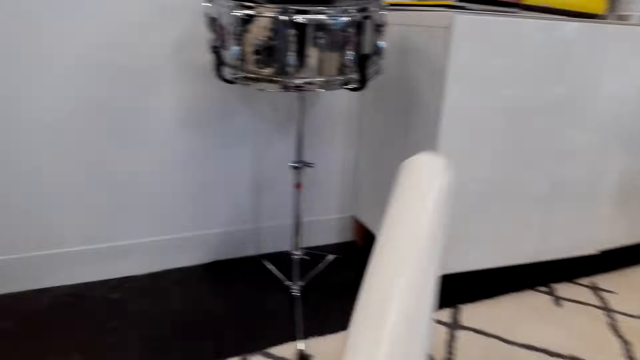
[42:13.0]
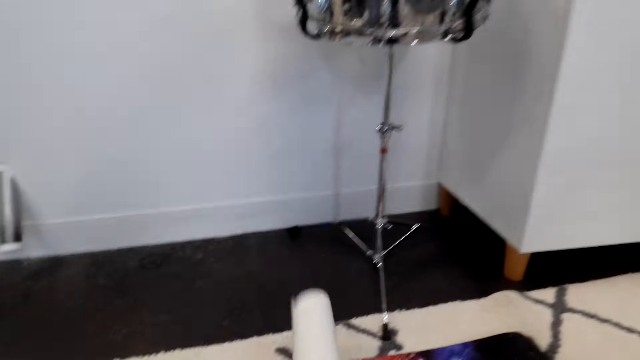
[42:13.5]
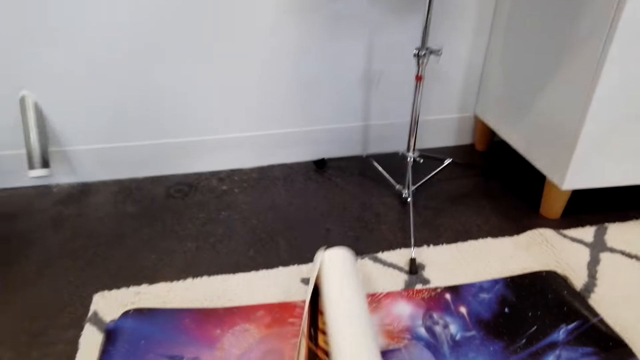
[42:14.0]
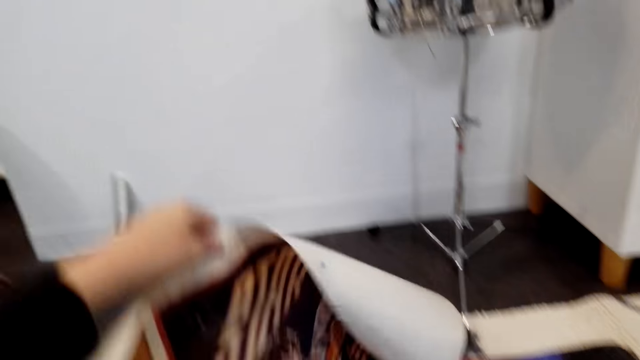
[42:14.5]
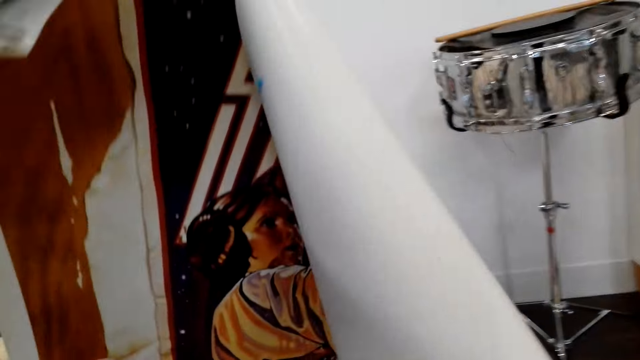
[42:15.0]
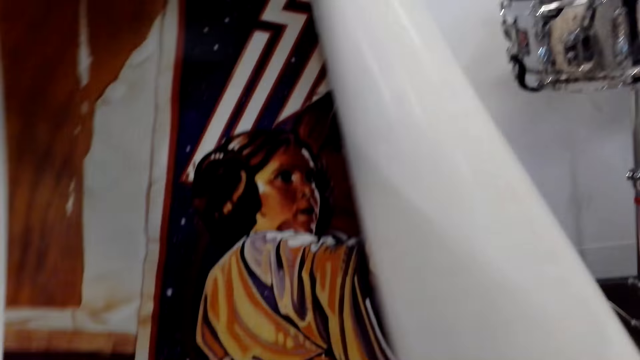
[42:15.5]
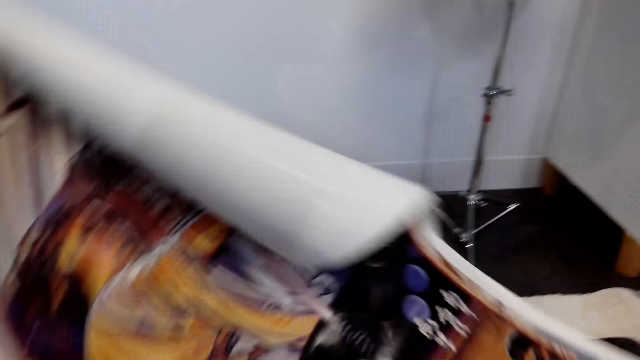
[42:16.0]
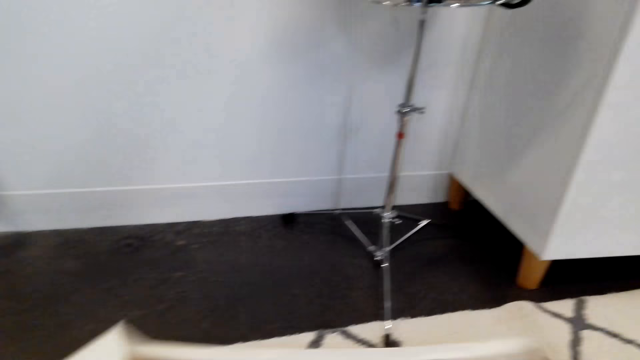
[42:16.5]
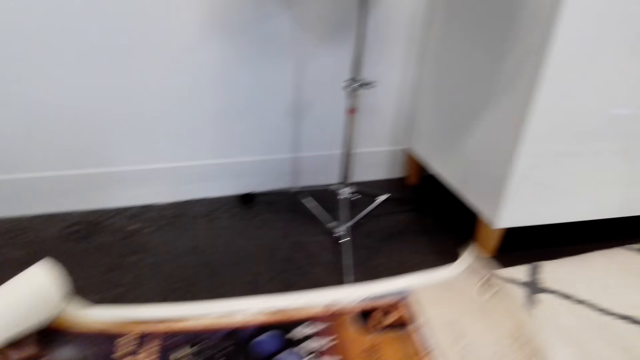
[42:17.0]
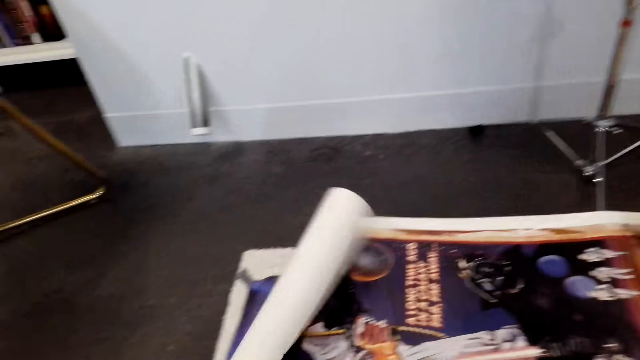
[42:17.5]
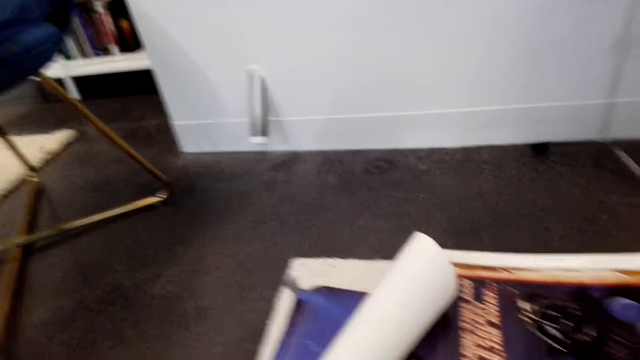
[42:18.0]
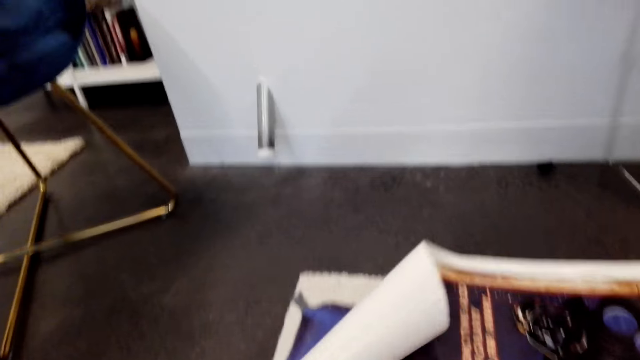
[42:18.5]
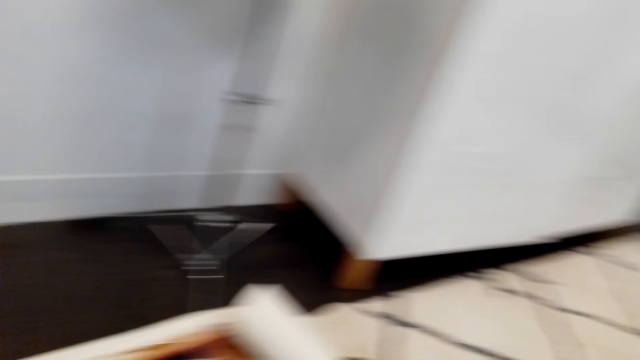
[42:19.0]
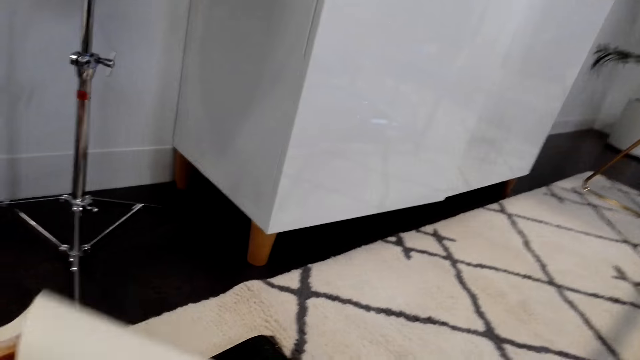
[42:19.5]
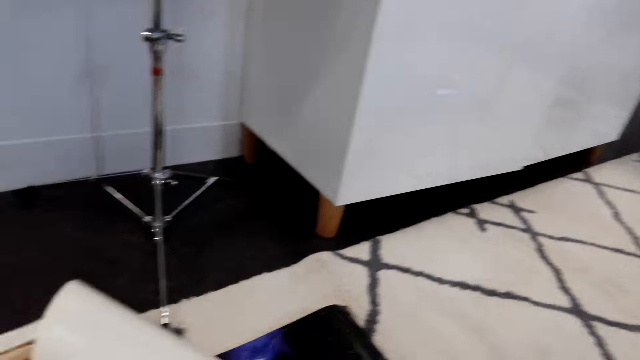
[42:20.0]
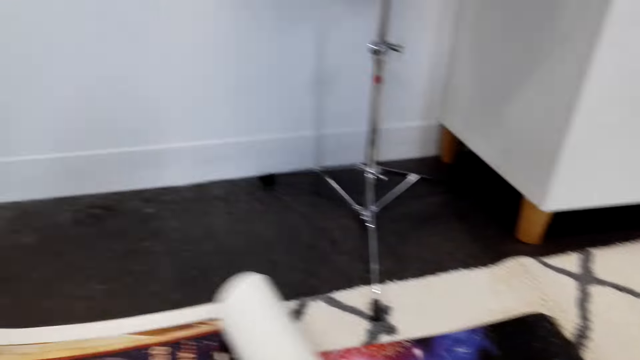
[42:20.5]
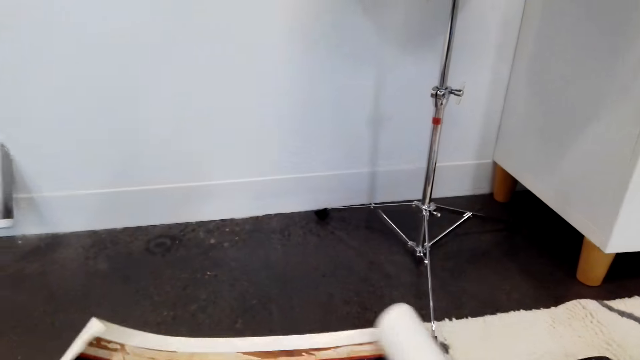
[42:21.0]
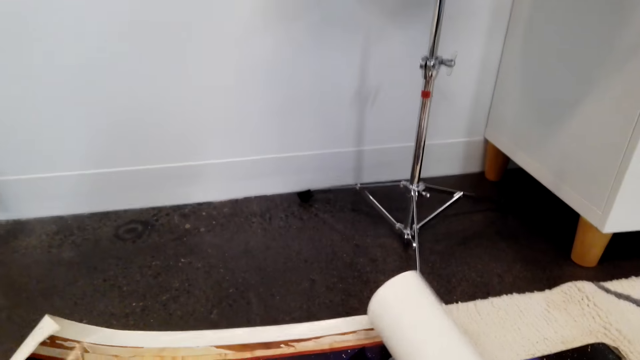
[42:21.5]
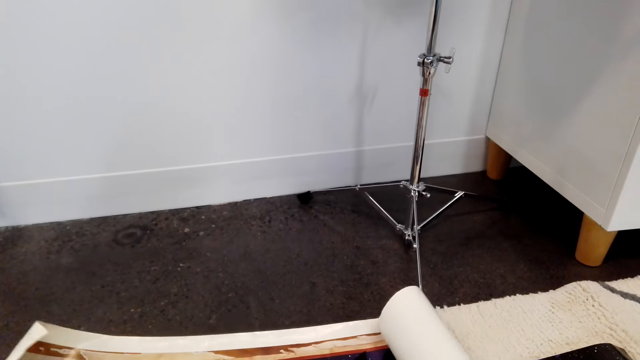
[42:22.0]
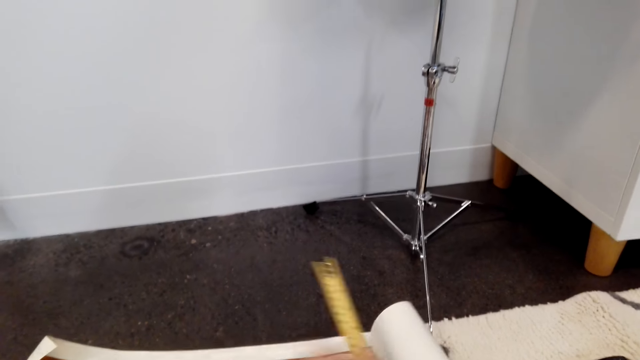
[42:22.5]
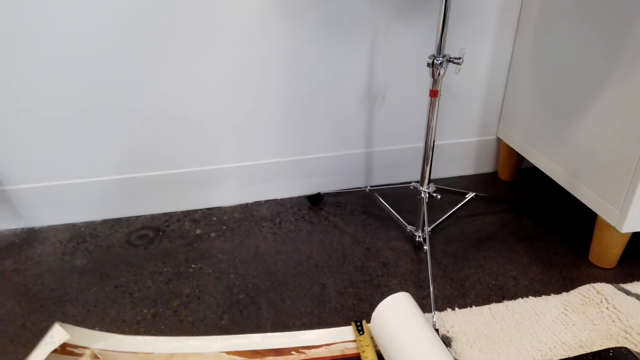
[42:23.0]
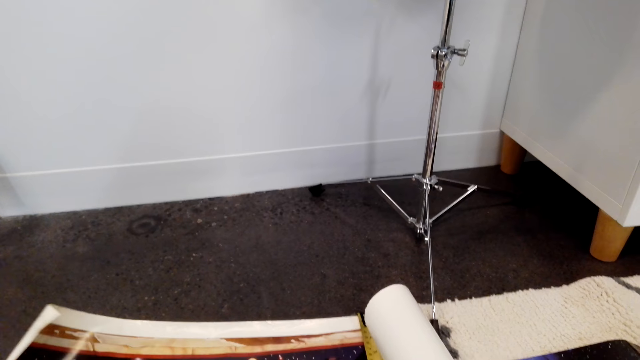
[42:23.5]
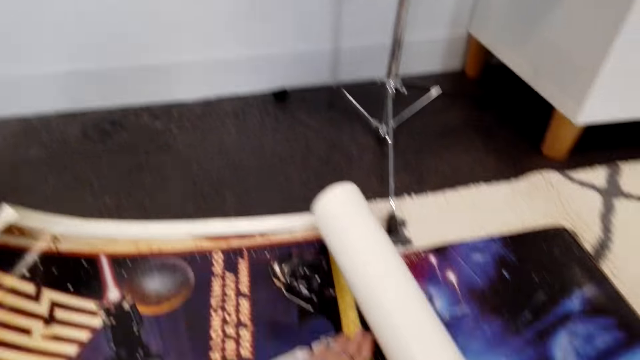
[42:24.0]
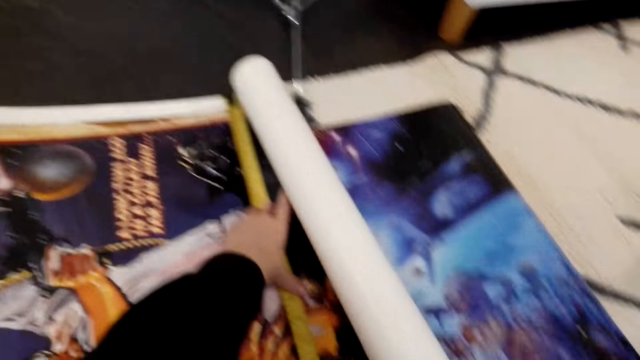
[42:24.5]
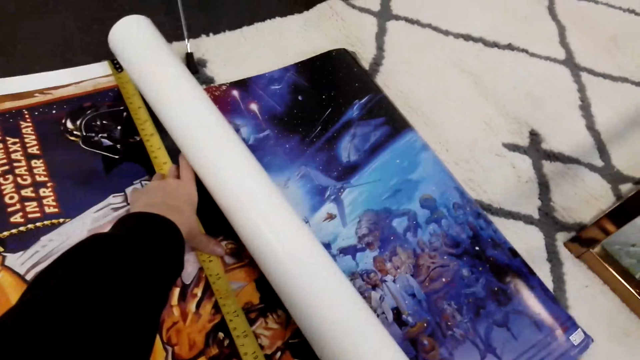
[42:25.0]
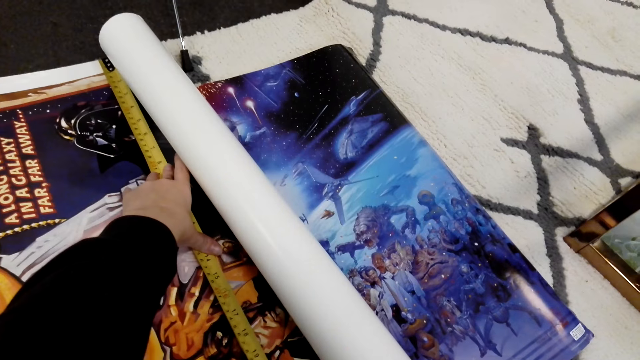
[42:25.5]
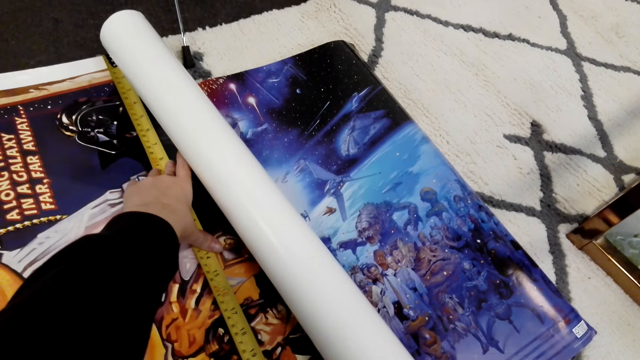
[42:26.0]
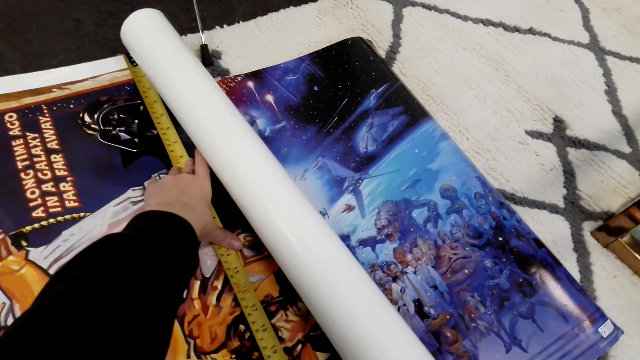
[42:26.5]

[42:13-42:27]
The camera wearer holds the wall art paper with both hands. They put the wall art paper on the table. They stretch the wall art paper. They unfold the wall art paper. They raise the wall art paper. They lower the wall art paper. They look around. They put the wall art paper on the ground. They stretch the wall art paper. They measure the wall art paper.

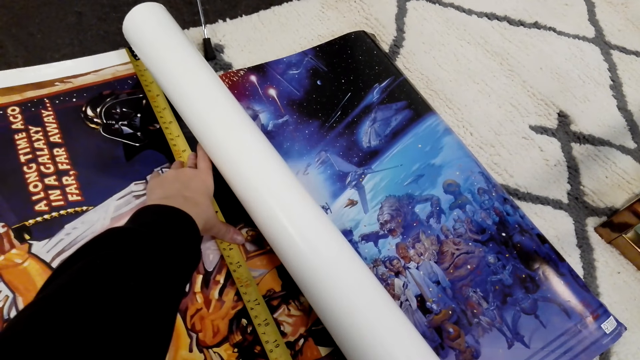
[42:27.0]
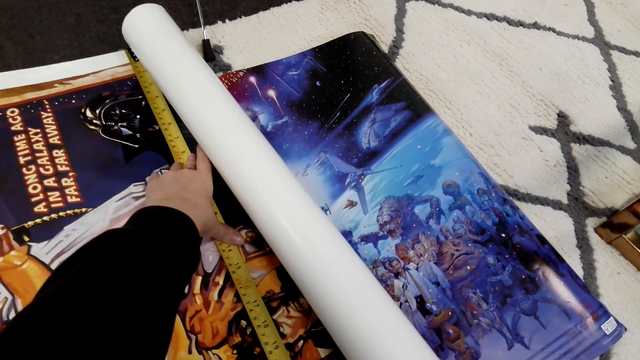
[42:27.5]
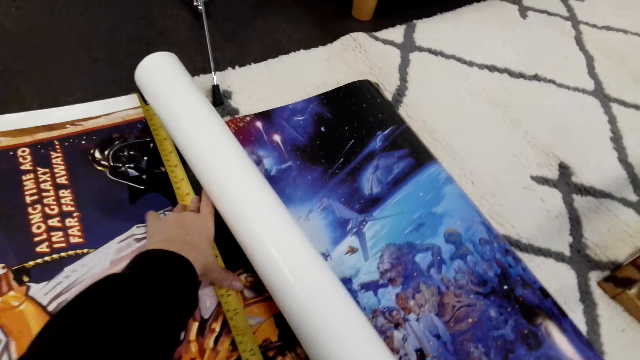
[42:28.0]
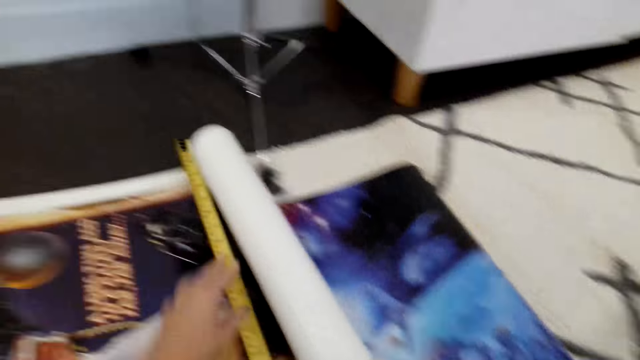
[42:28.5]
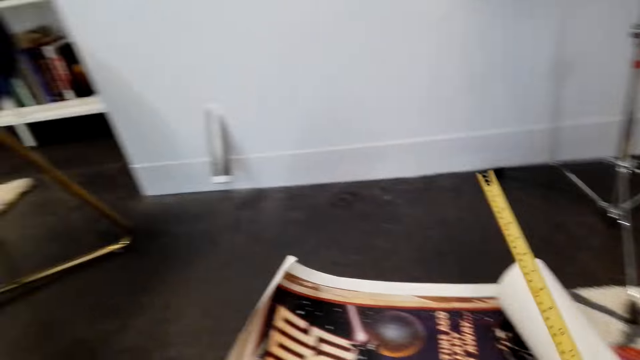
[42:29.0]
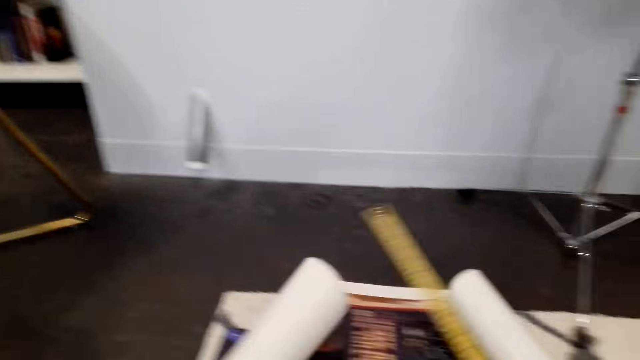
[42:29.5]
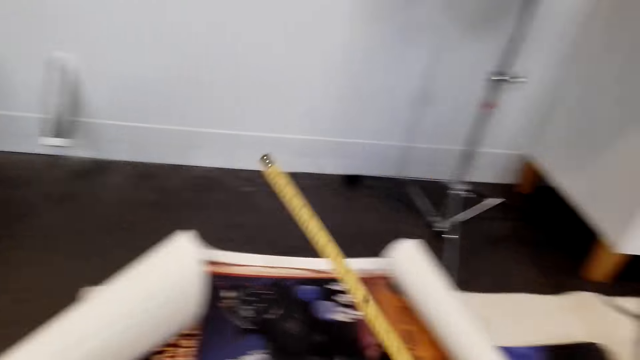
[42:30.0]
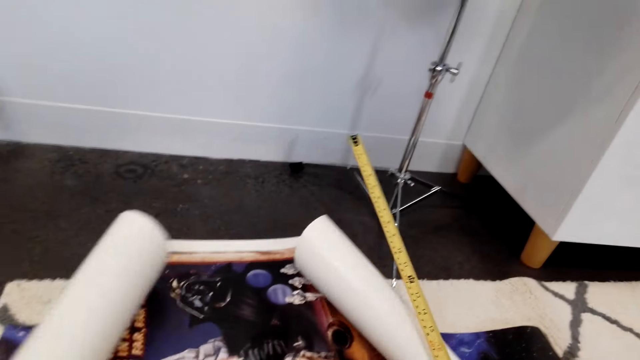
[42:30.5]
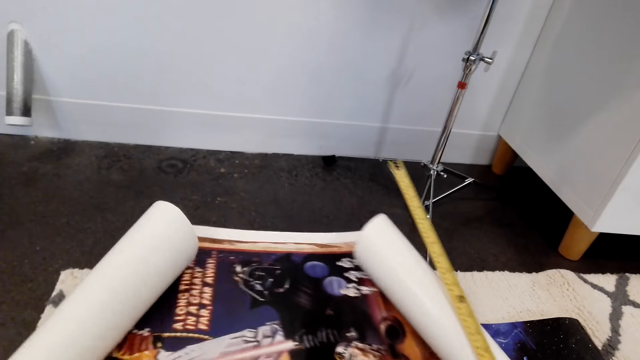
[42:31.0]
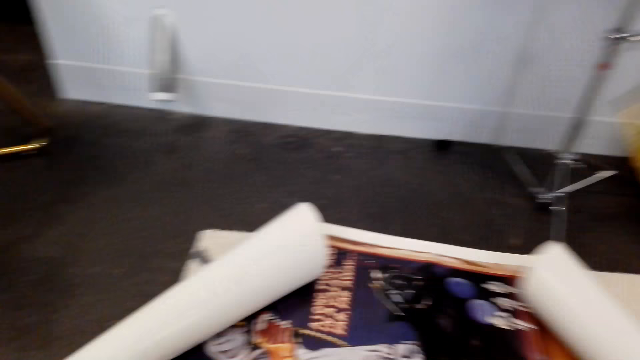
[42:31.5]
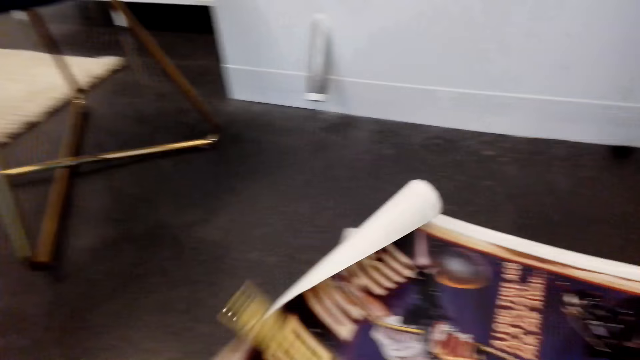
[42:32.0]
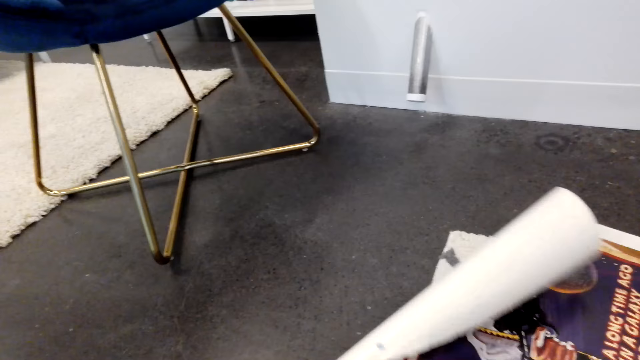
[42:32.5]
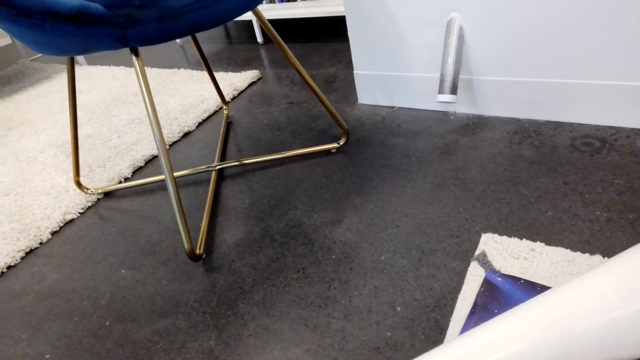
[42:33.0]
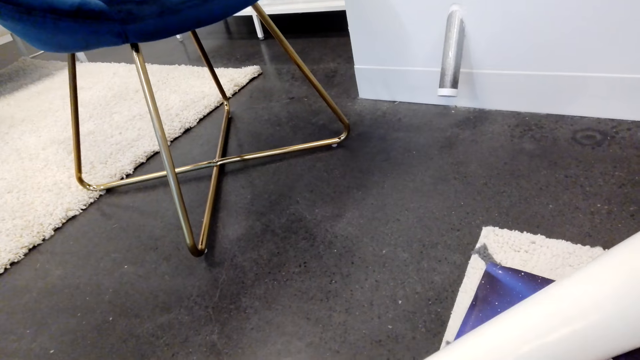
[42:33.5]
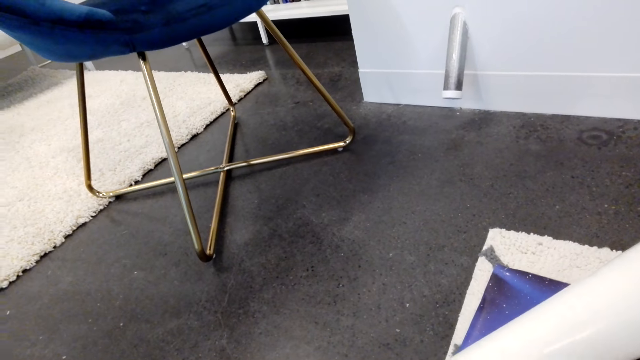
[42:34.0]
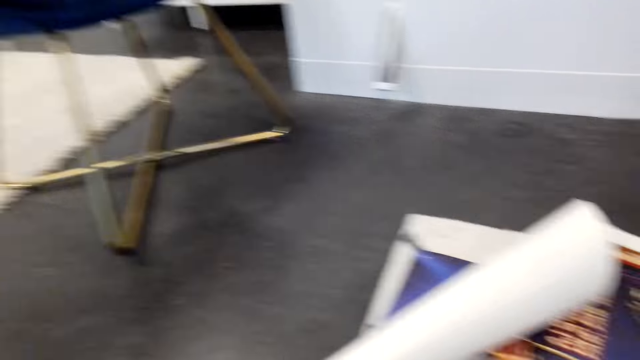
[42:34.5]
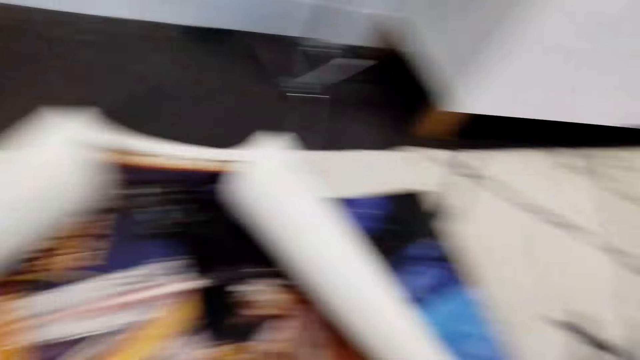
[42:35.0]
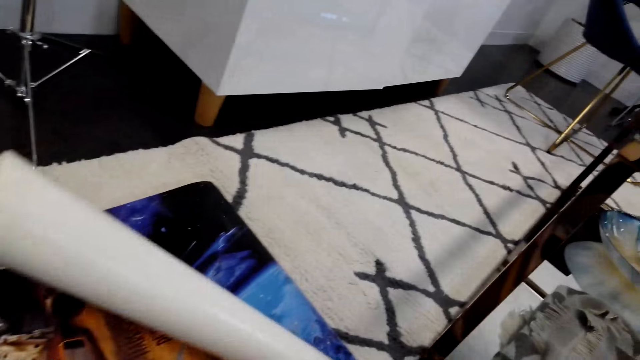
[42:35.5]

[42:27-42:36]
The camera wearer looks around. They straighten the wall art paper. They stare around the room.
